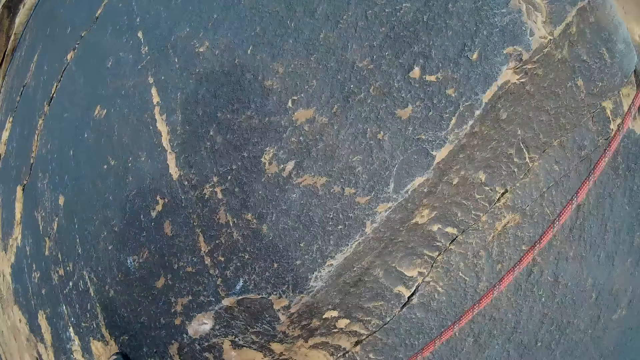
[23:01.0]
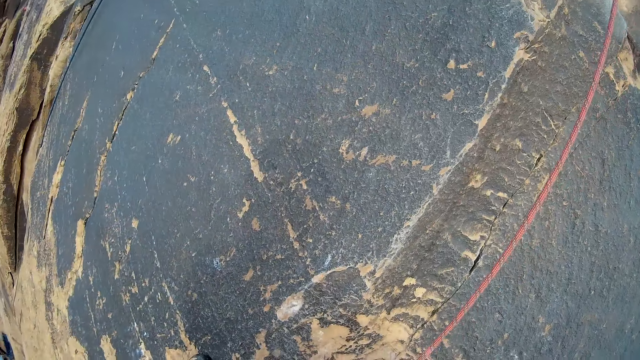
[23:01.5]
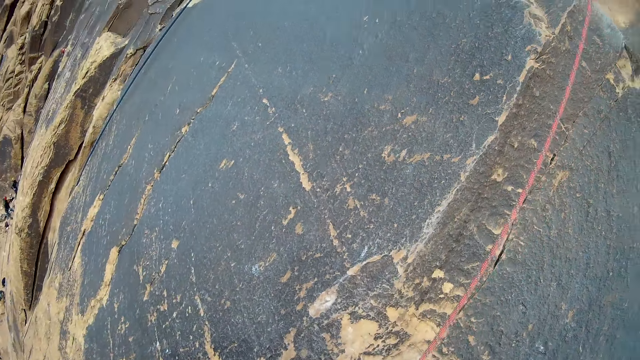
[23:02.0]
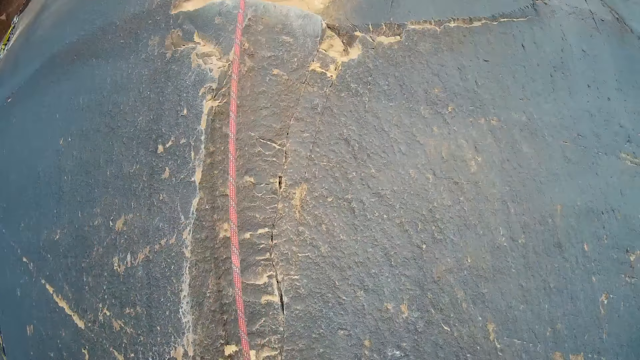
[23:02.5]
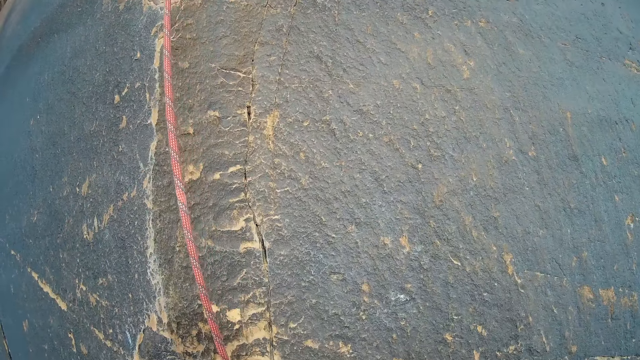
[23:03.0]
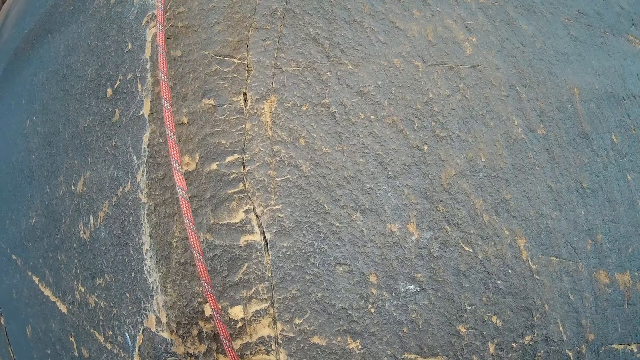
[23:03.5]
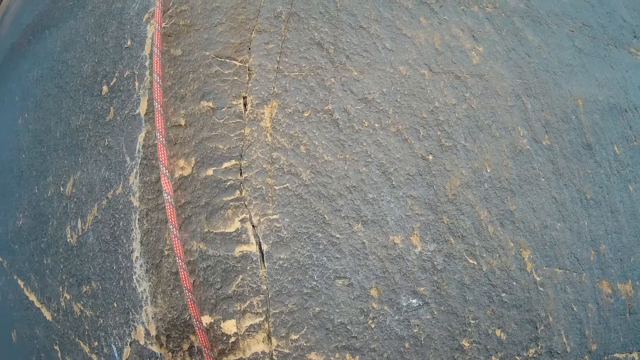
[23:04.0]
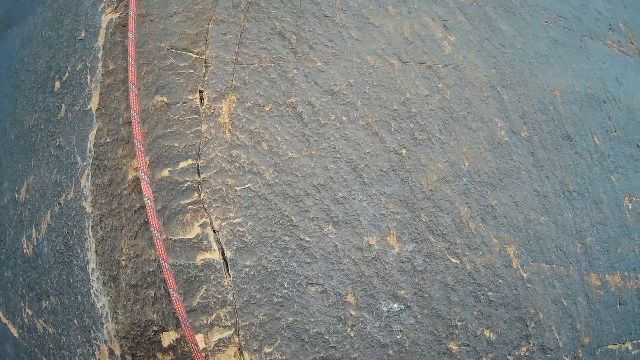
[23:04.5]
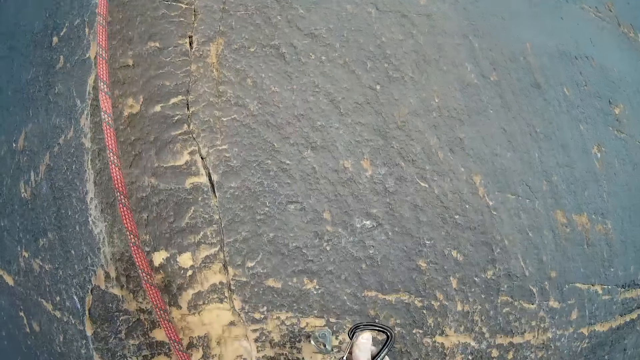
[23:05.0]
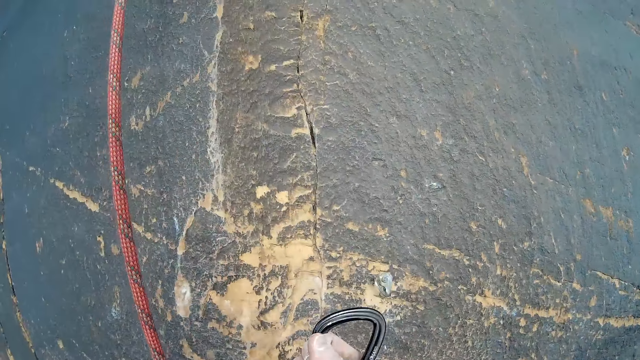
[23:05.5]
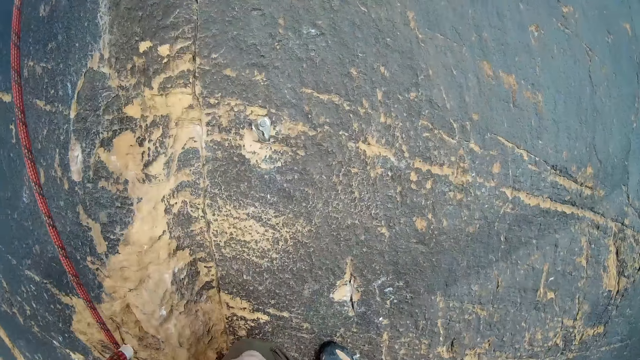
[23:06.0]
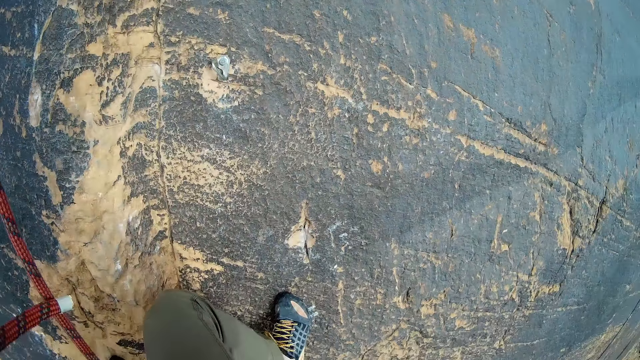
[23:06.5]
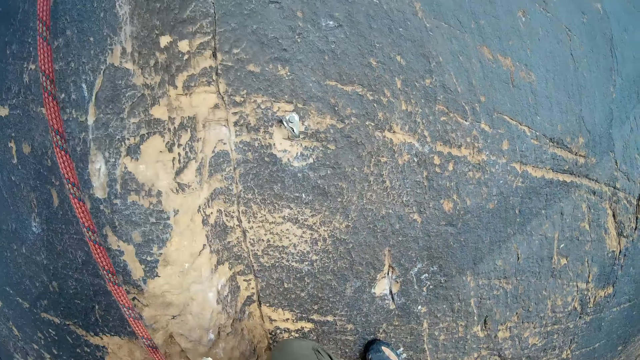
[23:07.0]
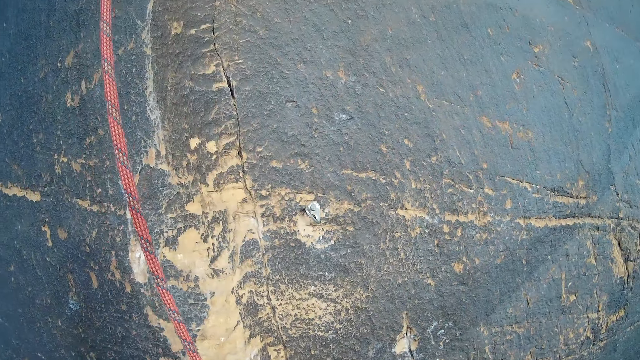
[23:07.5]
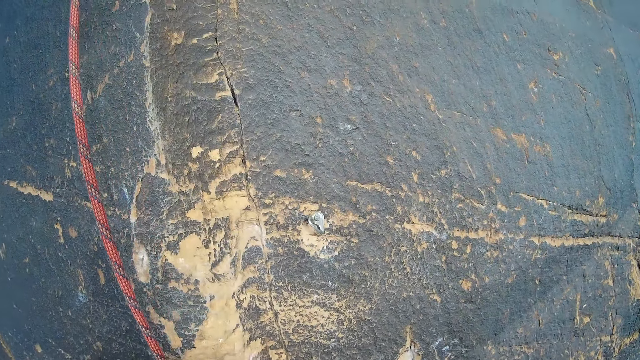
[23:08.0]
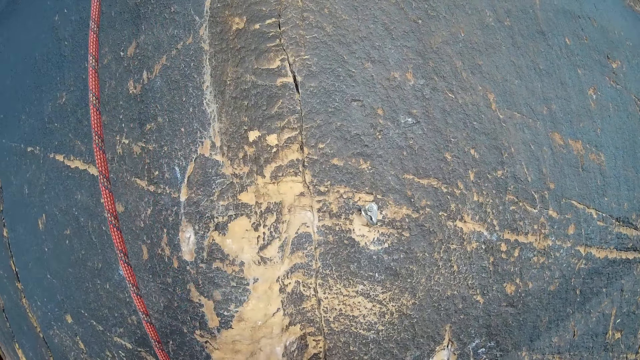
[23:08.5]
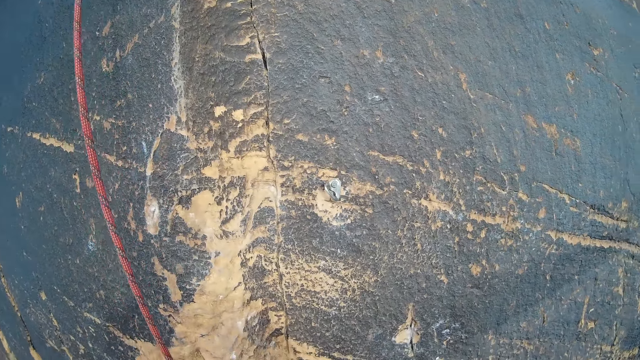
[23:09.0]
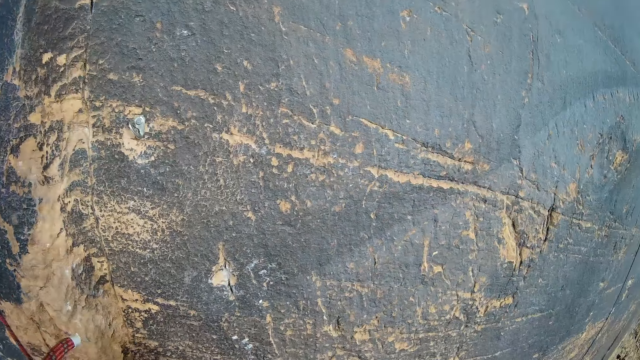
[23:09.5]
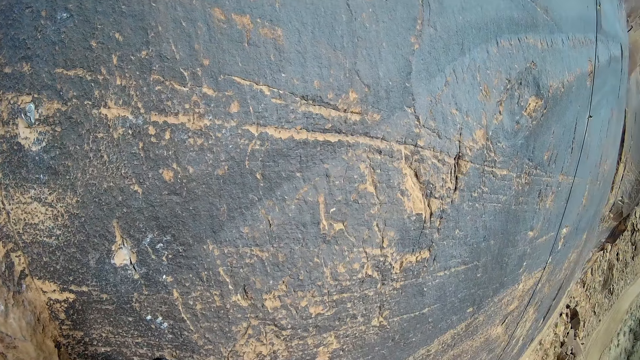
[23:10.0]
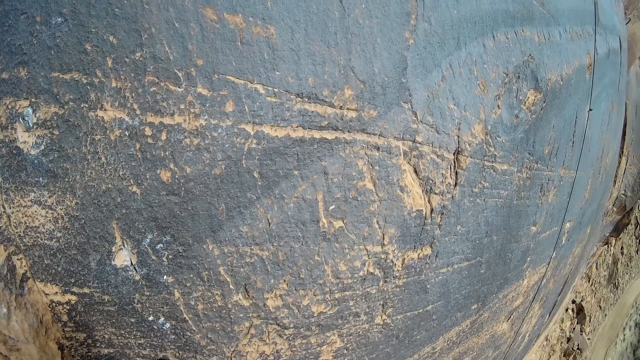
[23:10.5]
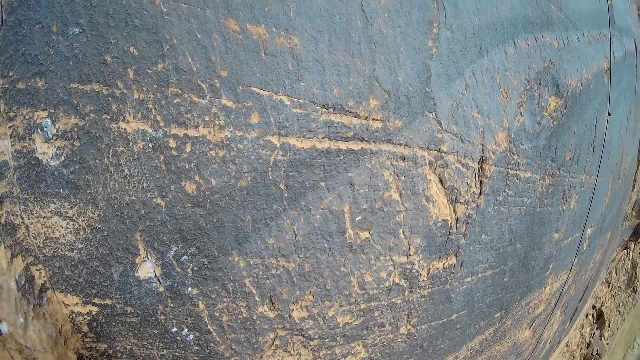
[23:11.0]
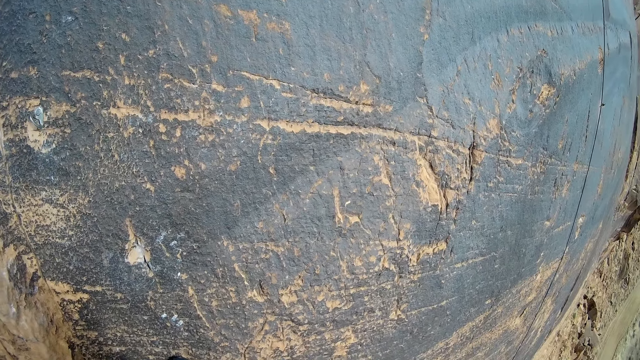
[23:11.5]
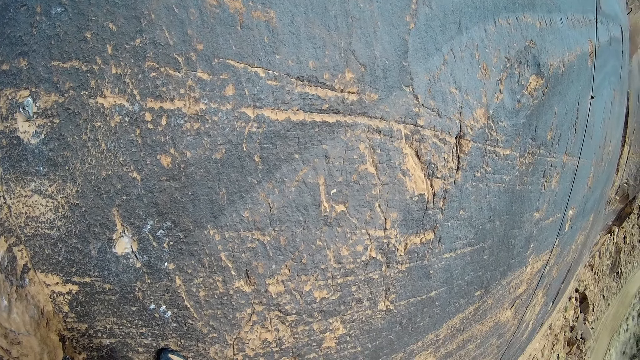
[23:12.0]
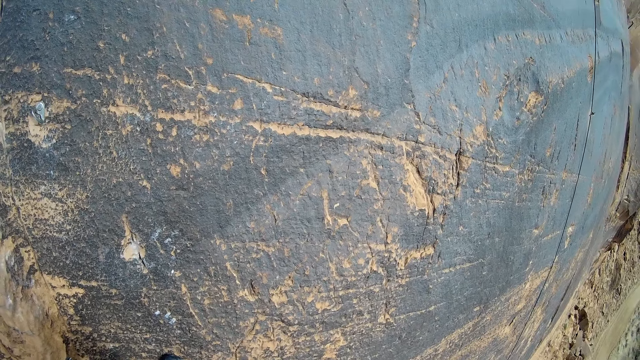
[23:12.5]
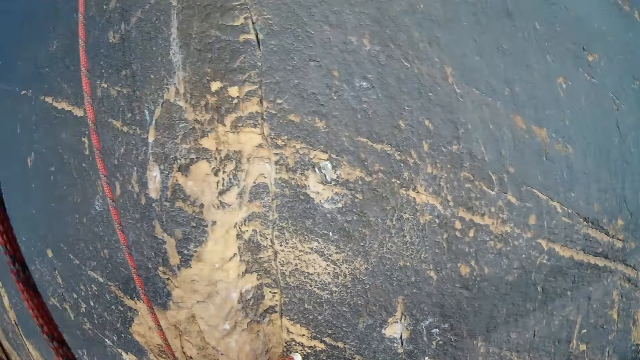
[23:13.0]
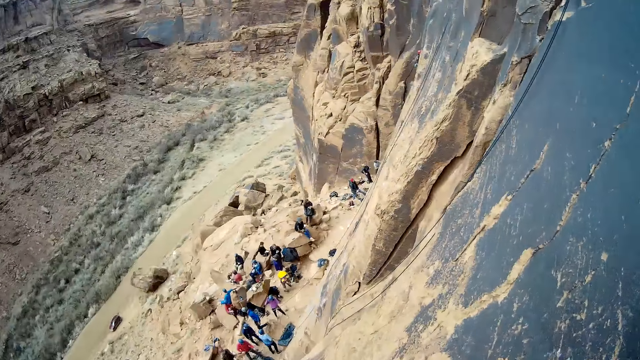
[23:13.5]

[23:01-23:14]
The camera wearer holds a carabiner with his right hand. He touches the hook on the climbing rope. He shakes the climbing rope.

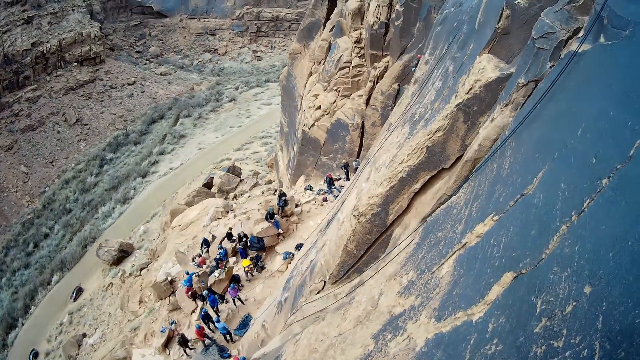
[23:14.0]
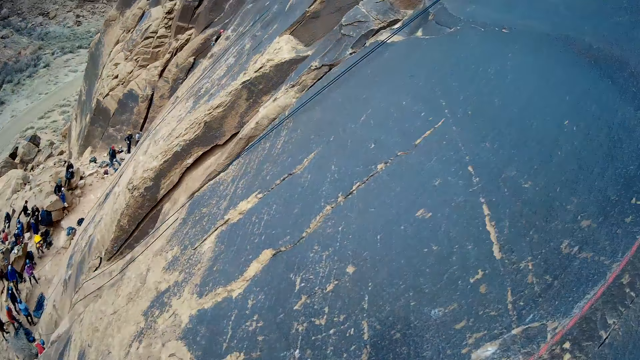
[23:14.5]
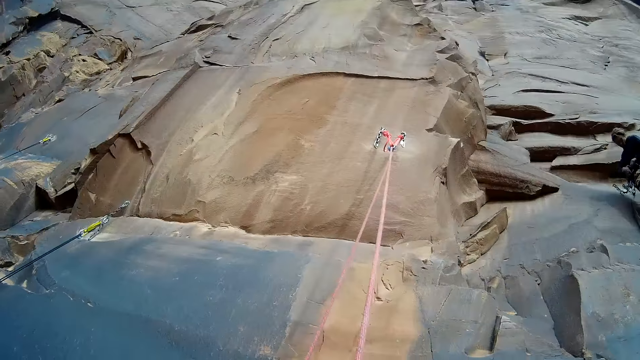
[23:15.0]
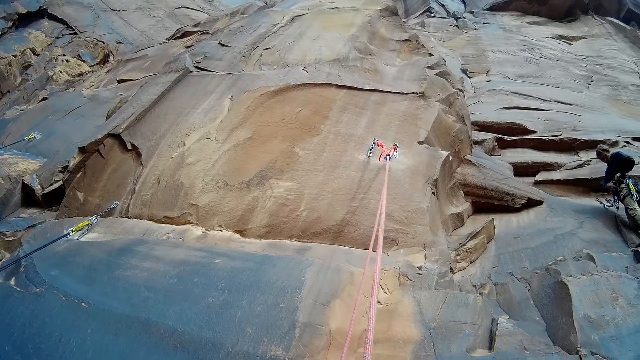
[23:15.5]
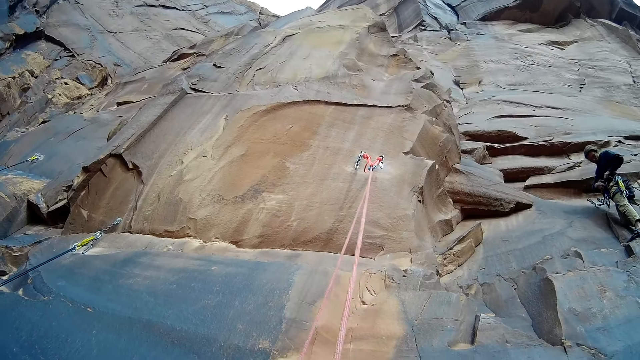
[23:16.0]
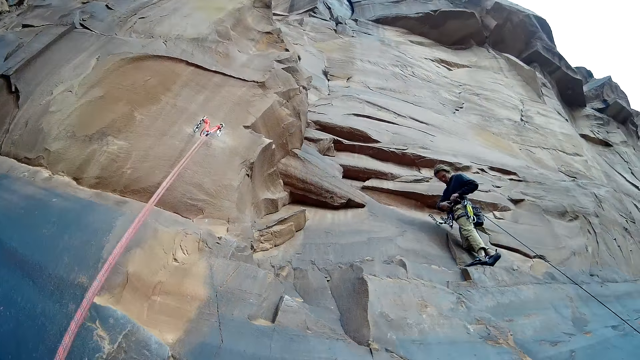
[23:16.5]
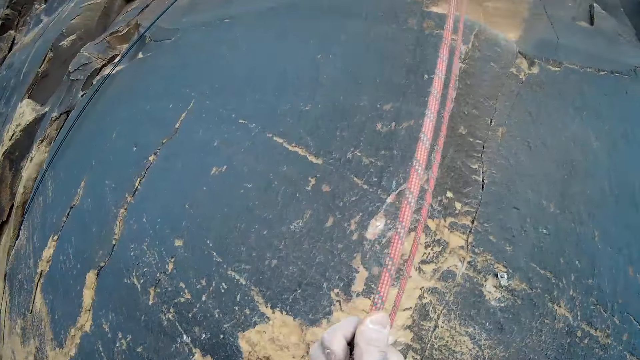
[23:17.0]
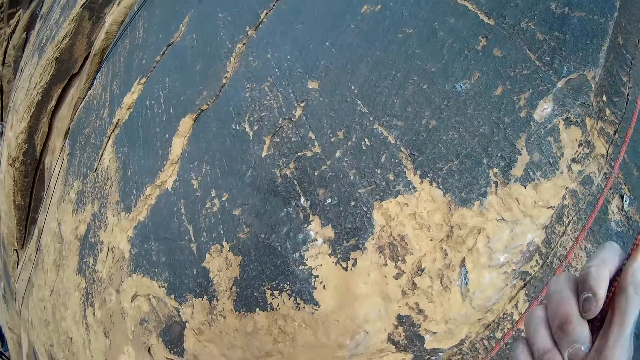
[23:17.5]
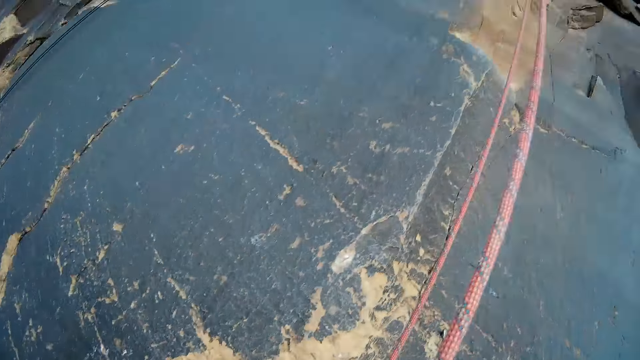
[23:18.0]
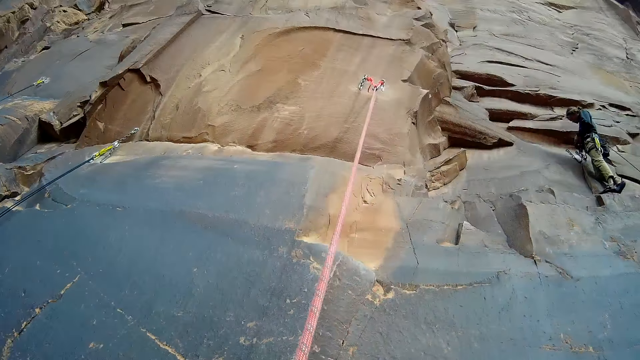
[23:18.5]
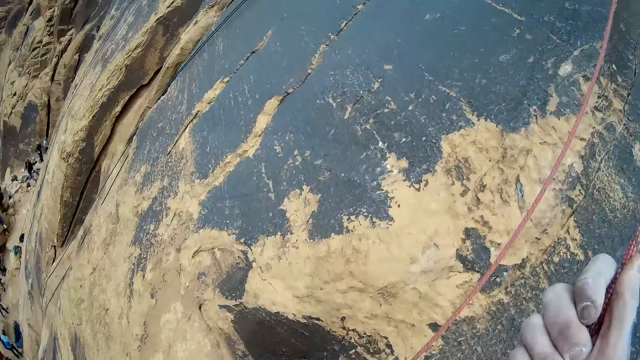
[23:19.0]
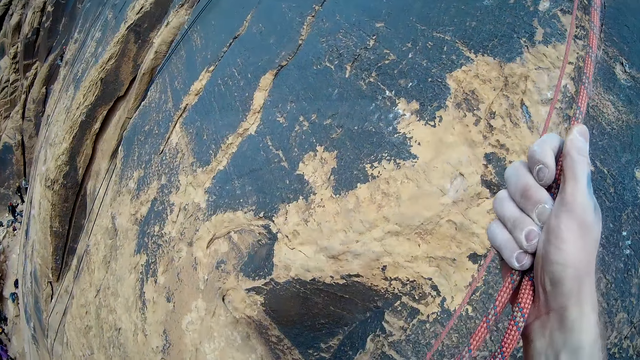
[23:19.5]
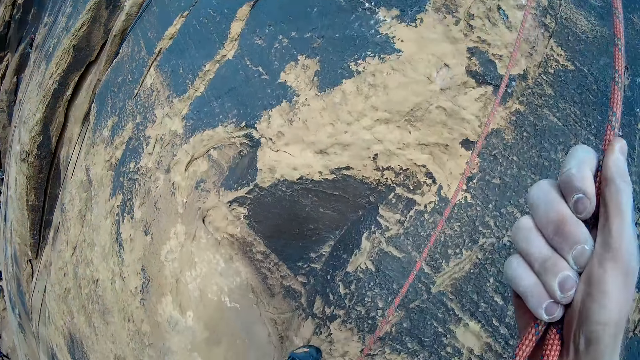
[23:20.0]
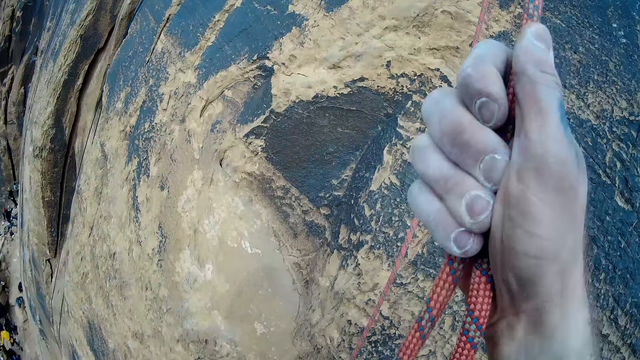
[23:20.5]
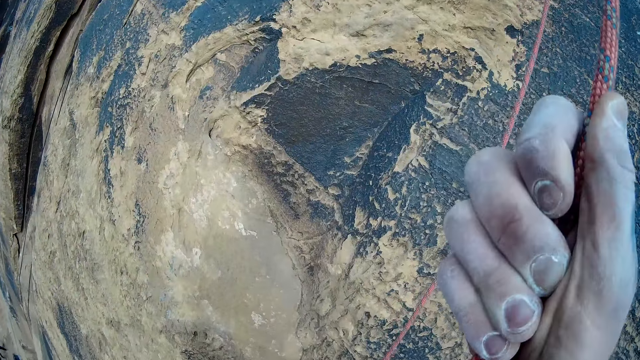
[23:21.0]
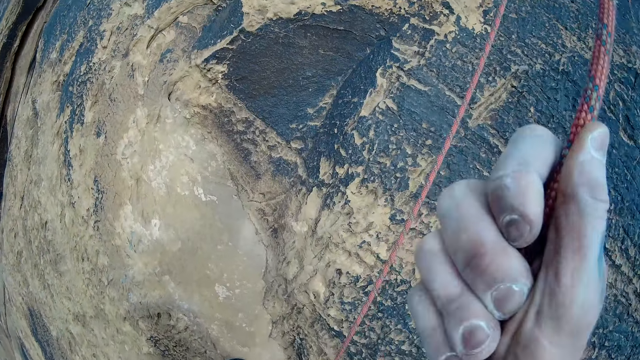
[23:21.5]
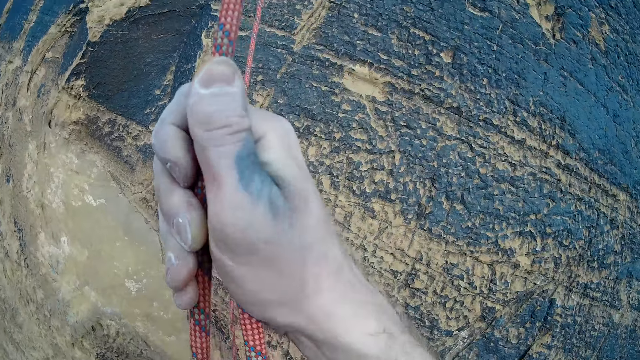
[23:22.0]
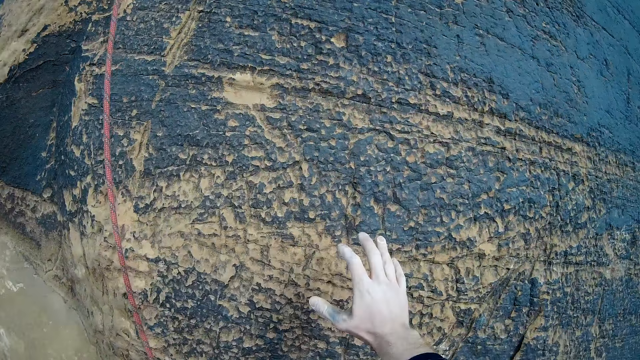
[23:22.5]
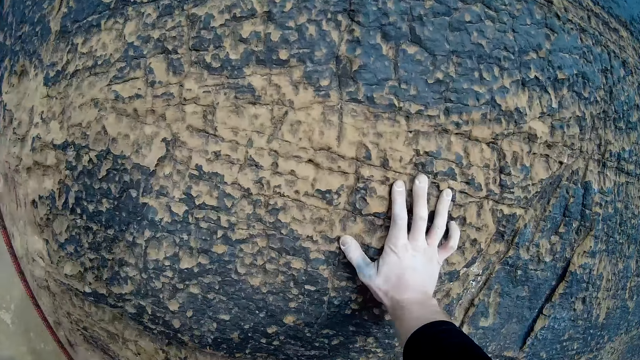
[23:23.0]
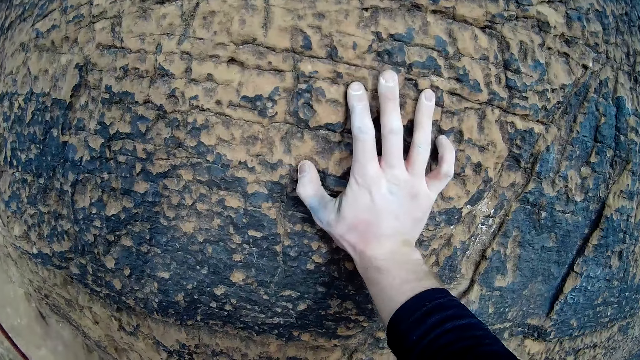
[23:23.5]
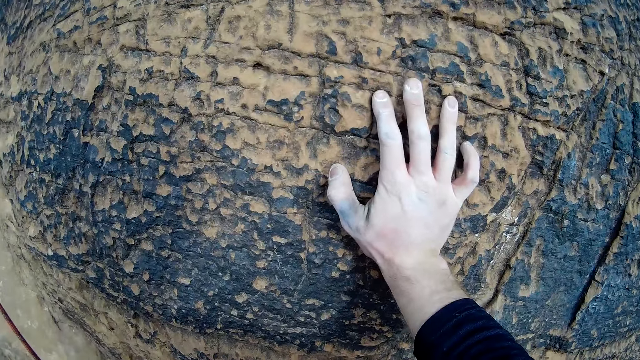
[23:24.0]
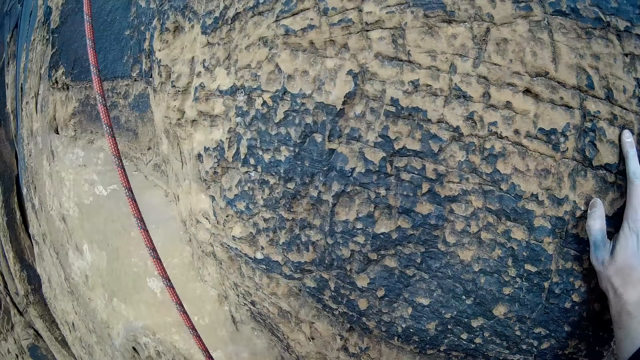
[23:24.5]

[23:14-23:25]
The camera wearer pulls the climbing rope. They pull the climbing rope again. They descend from a mountain. They touch the rock.
